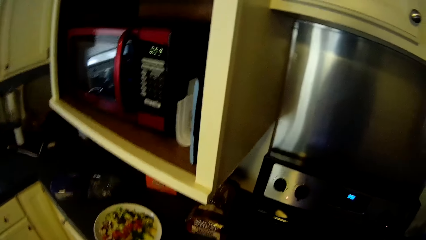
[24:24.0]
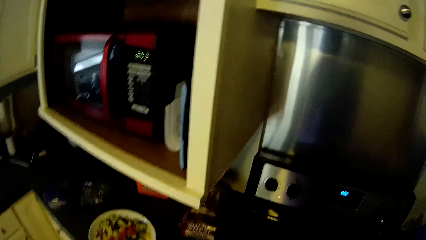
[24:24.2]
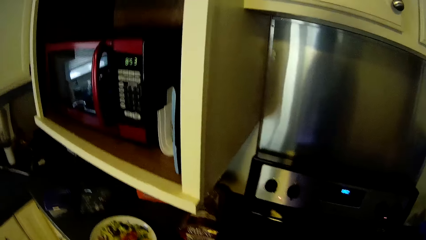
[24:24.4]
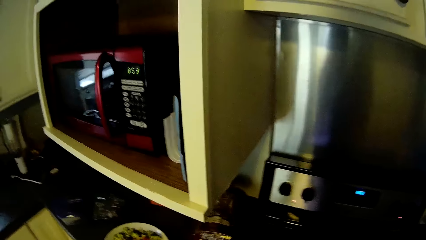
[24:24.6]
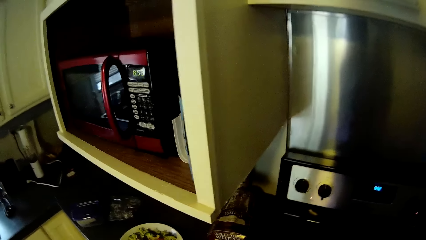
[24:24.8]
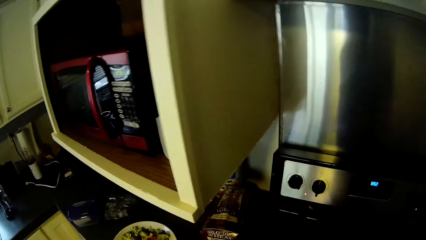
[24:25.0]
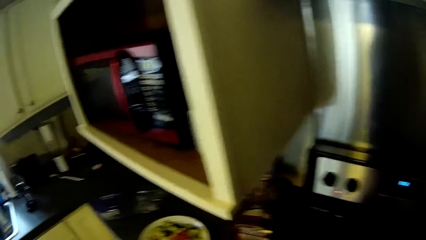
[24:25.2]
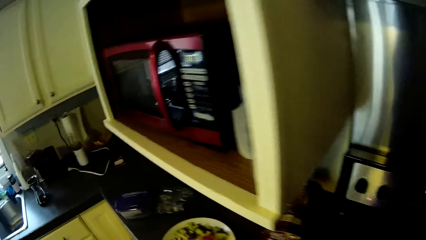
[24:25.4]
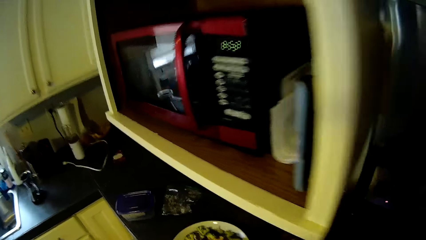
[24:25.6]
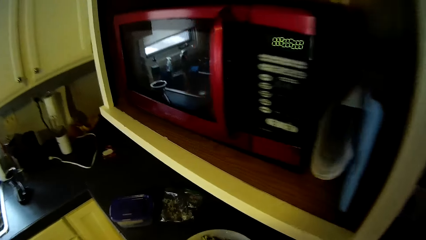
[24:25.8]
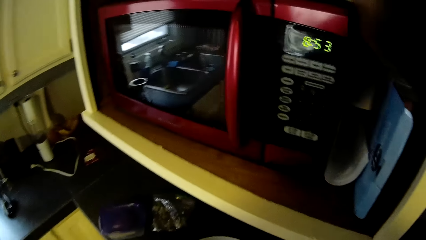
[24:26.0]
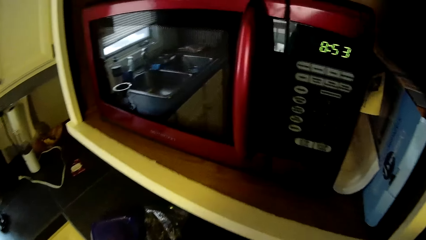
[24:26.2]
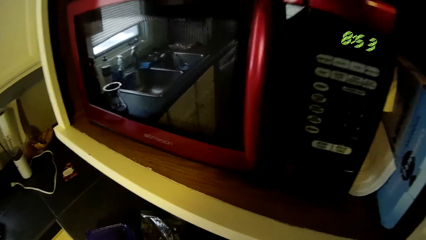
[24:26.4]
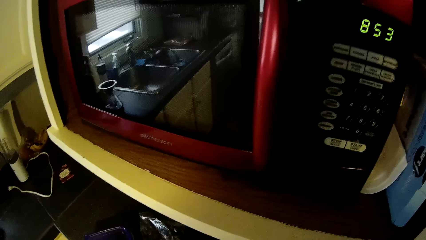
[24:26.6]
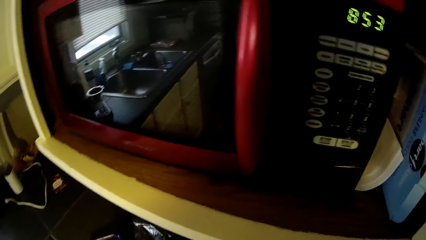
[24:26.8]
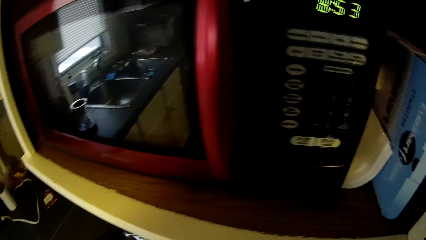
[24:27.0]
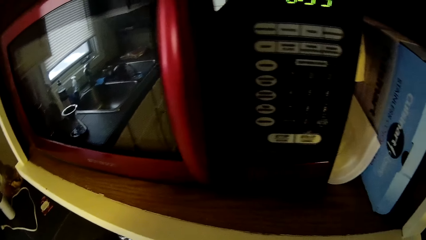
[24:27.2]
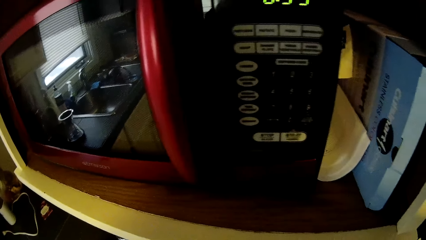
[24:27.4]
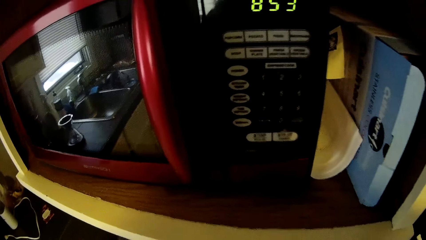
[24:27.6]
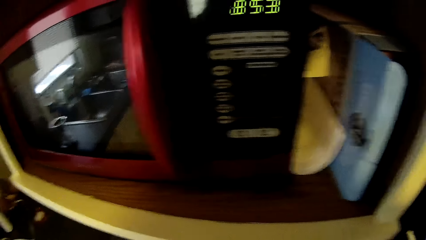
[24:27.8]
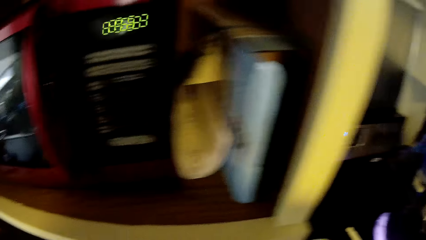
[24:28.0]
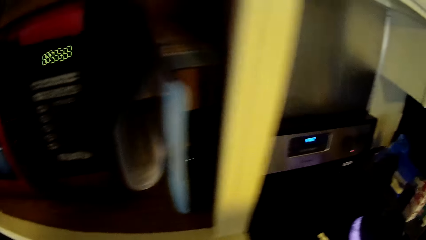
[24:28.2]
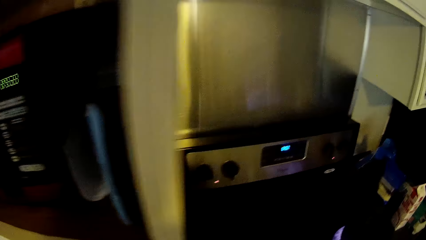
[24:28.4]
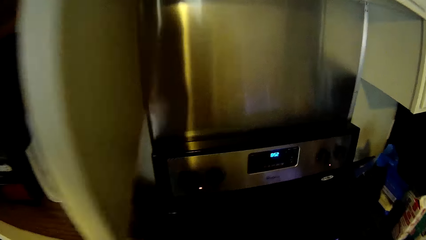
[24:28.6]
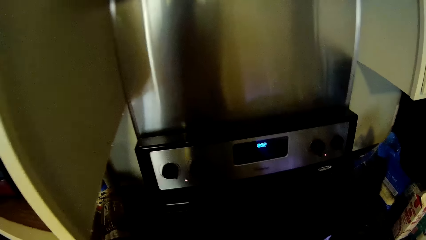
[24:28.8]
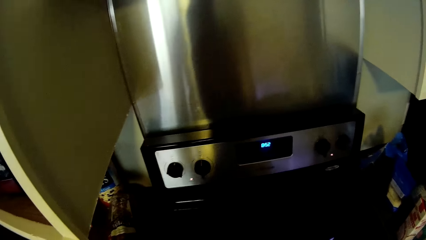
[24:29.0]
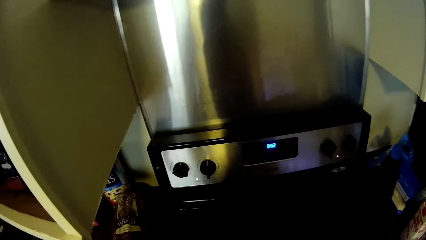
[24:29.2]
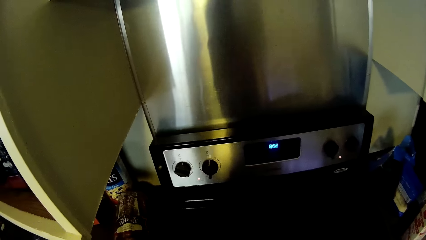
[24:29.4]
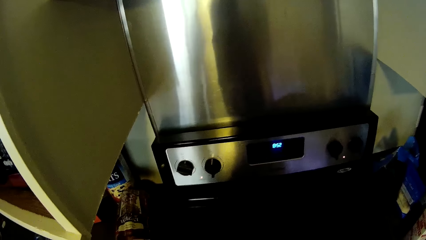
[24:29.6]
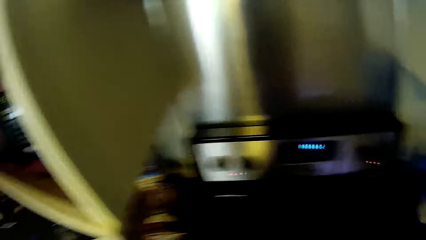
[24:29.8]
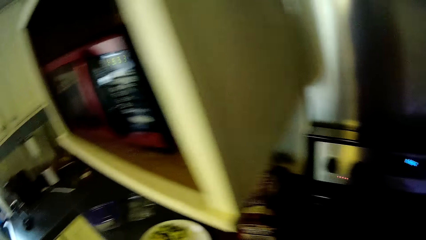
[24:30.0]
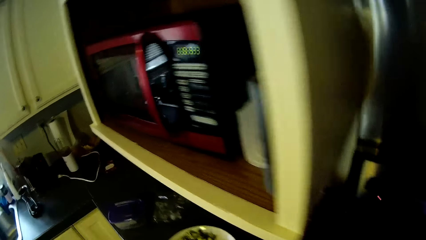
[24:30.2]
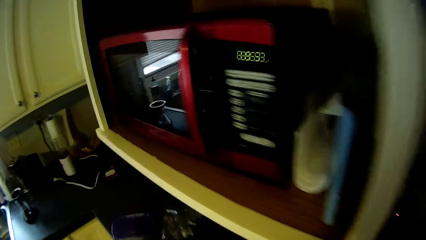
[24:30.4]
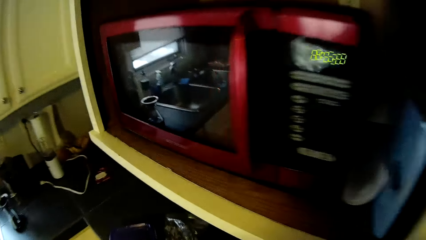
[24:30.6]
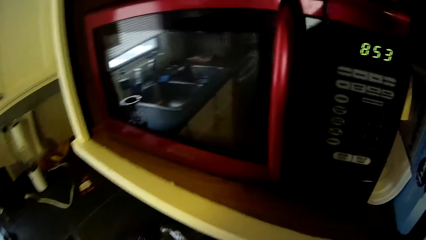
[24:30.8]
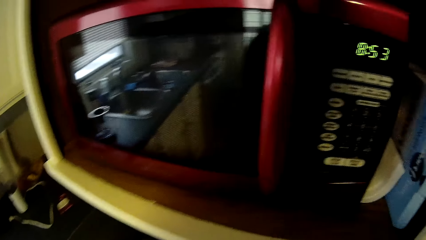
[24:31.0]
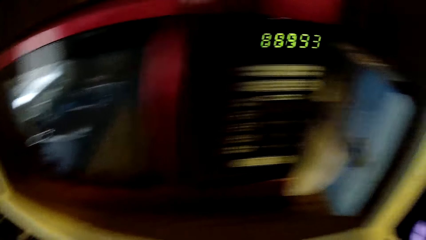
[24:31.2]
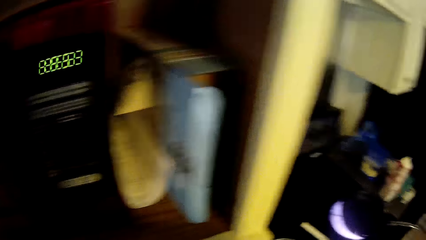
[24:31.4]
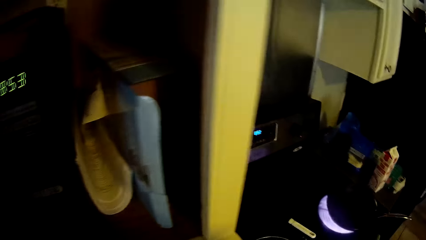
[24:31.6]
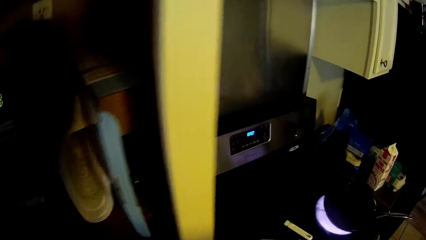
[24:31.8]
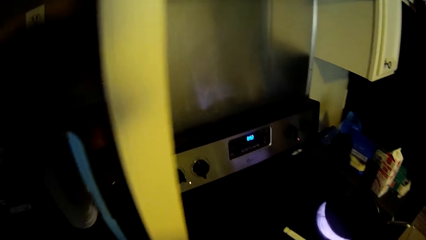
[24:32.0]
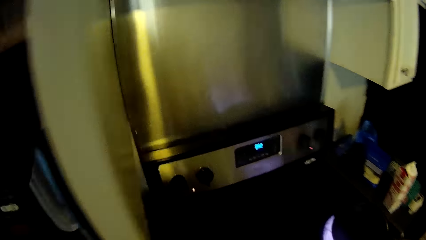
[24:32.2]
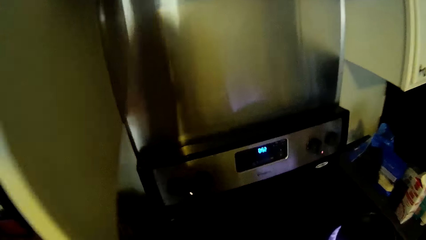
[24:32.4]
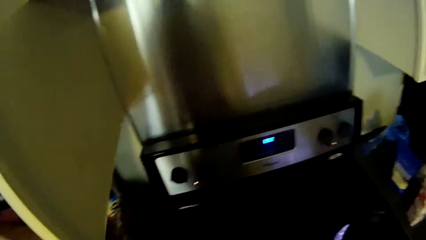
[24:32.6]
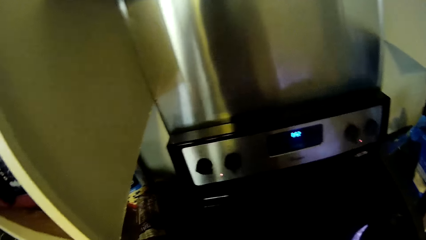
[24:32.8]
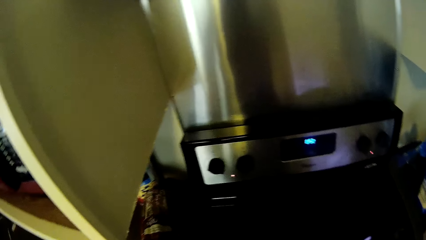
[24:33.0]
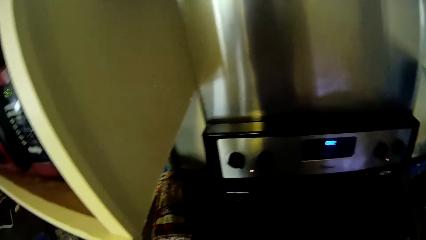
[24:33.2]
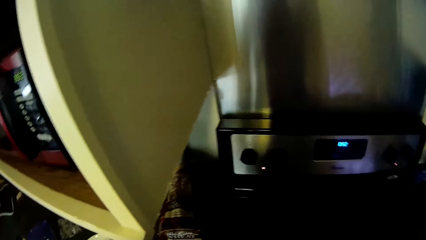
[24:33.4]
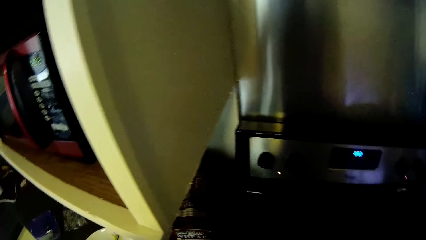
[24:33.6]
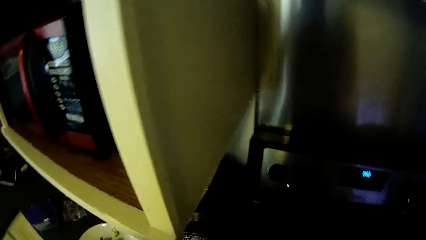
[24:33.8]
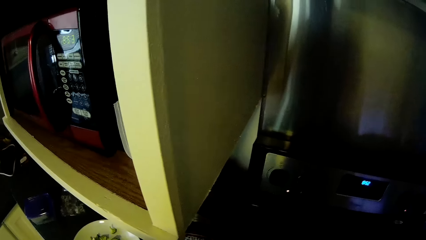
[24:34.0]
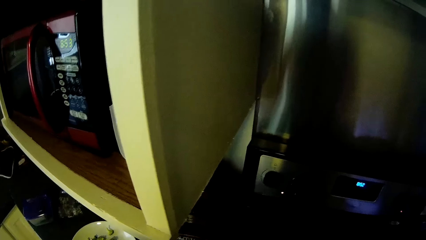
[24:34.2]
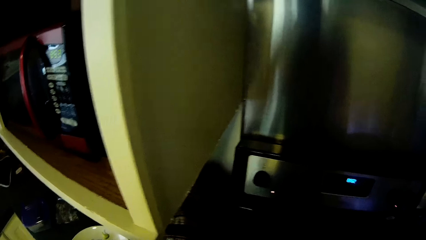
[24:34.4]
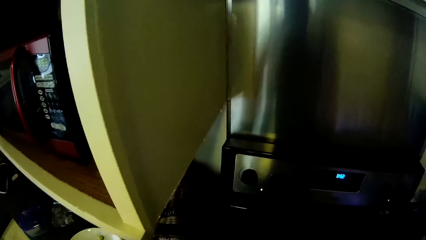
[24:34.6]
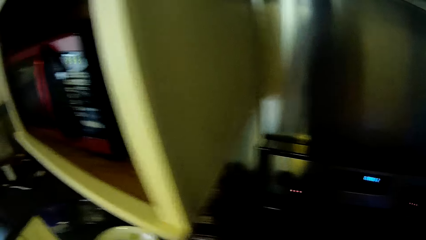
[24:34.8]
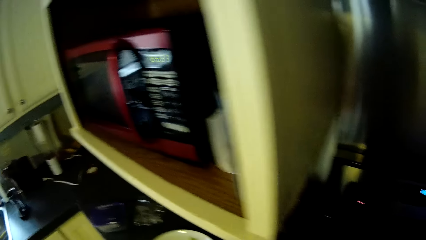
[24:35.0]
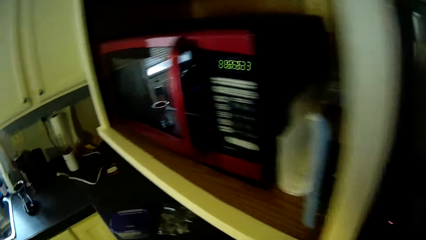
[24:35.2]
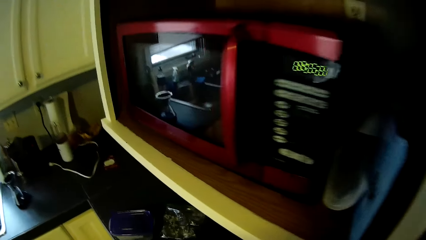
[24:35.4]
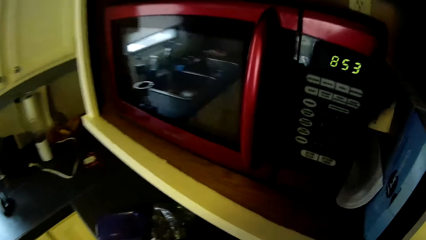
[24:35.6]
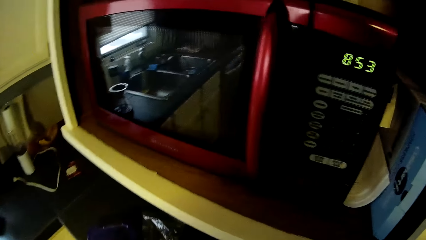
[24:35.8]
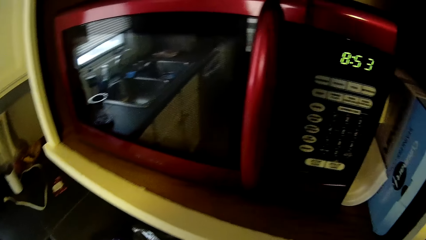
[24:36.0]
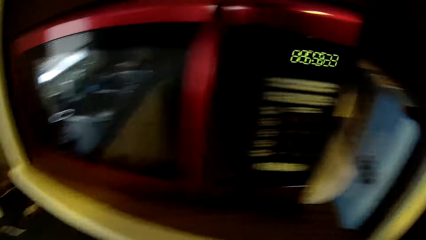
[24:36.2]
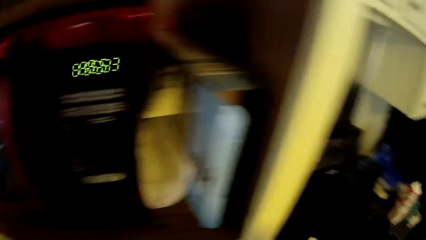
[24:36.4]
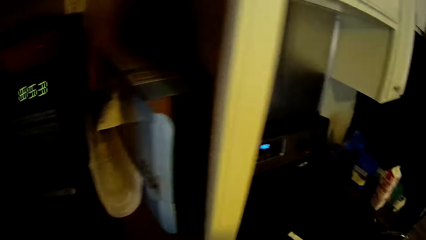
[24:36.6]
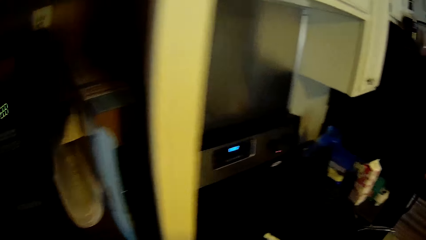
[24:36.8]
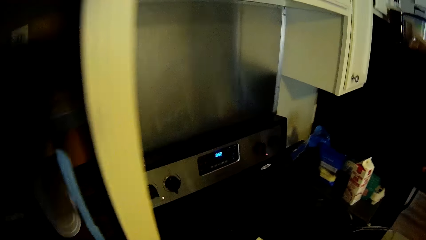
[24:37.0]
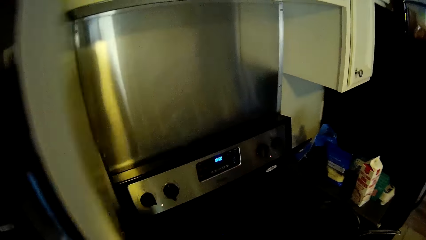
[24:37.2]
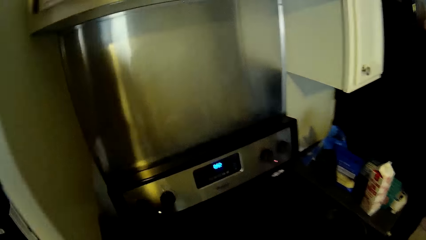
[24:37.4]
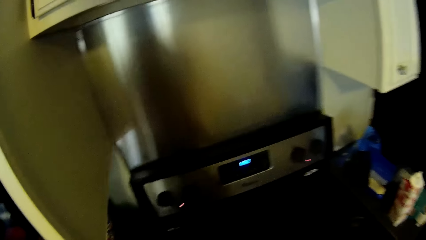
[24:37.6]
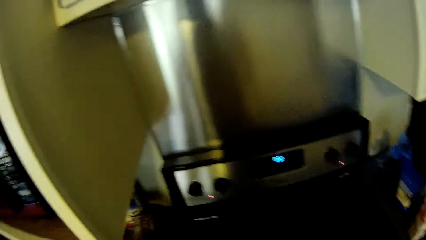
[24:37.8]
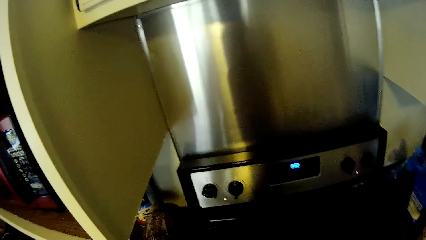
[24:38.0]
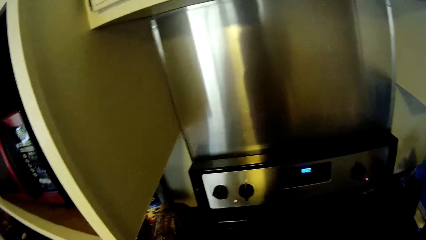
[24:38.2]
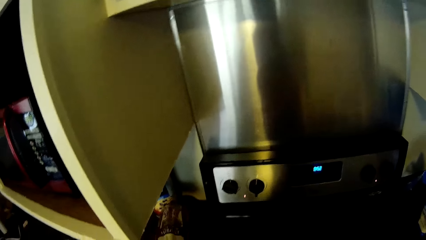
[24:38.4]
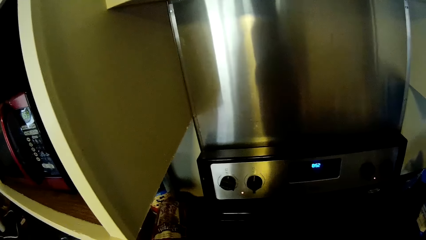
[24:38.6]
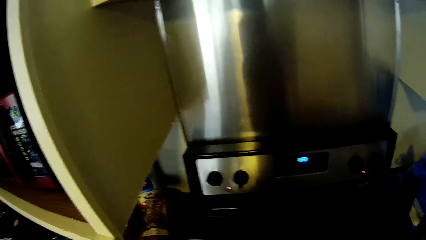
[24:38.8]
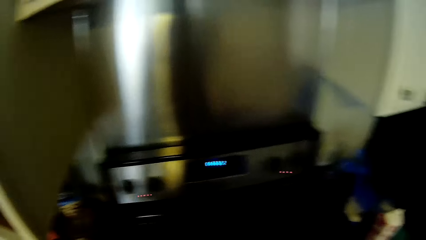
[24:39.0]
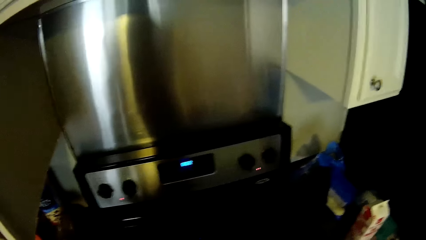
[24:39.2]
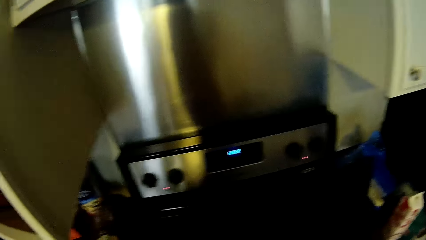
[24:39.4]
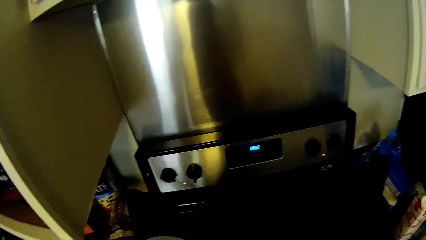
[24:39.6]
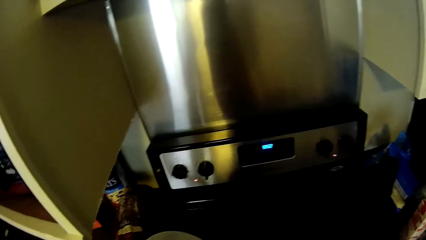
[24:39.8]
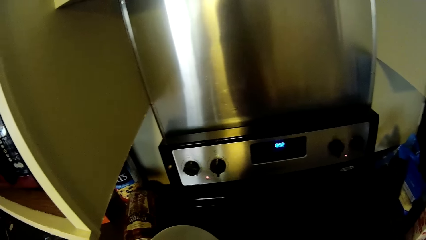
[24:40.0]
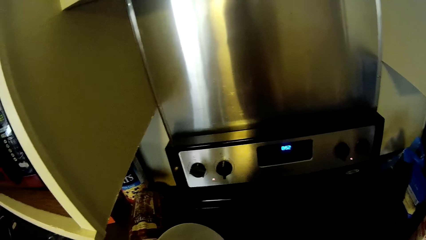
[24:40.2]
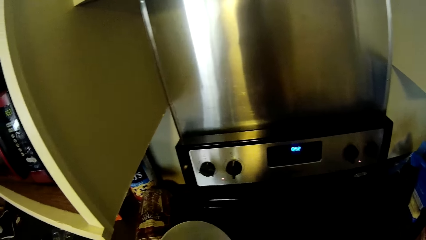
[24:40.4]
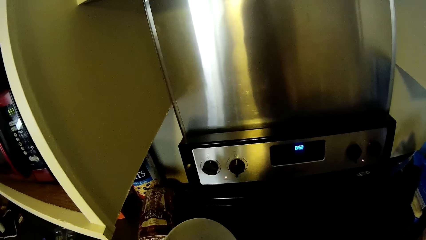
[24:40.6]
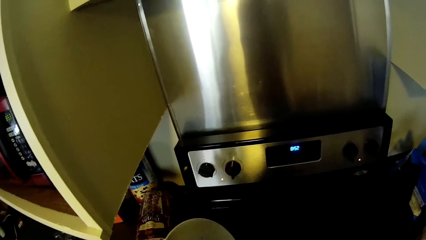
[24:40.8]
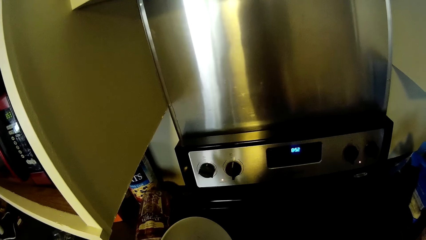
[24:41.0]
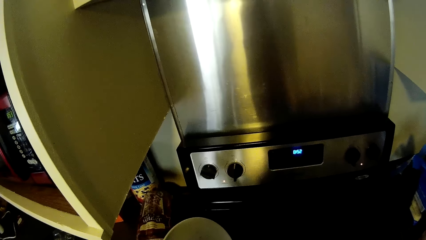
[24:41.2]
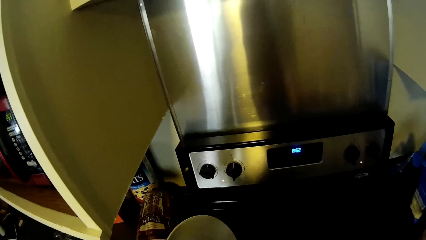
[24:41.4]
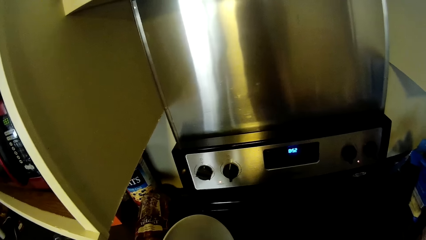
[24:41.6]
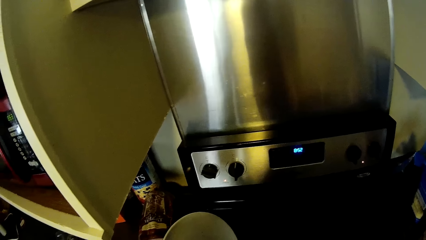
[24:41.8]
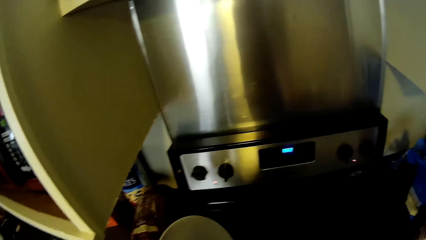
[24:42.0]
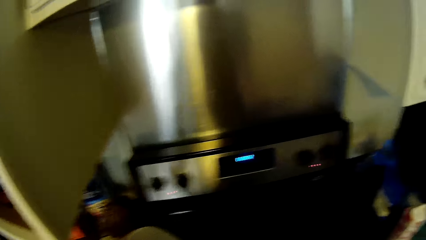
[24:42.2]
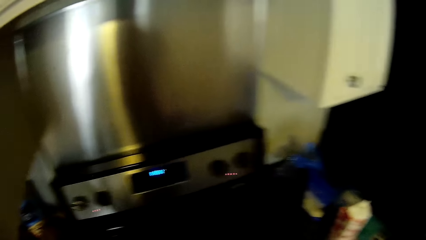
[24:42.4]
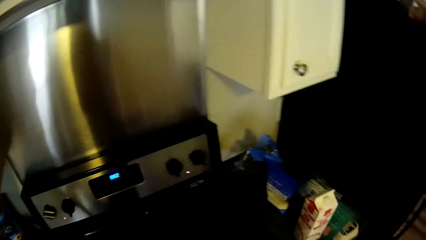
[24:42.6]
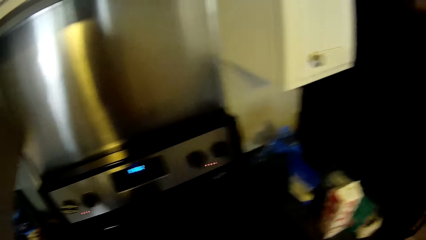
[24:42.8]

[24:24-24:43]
The camera wearer stares at the microwave oven in the upper kitchen cabinet. She walks back to the cooker. She stands in front of the cooker. She walks back to the oven. She stares at the microwave oven closely. She walks to the cooker. She stands in front of the cooker. She turns back to the microwave oven. She stares at the microwave oven. She walks to the cooker. She stands in front of the cooker. She walks along the cooker. She holds a plate with her left hand.
